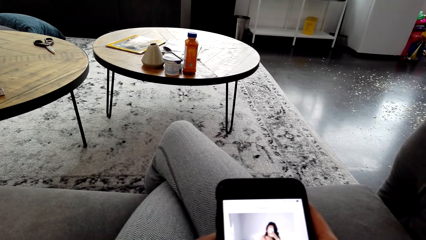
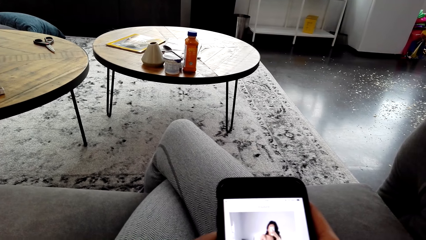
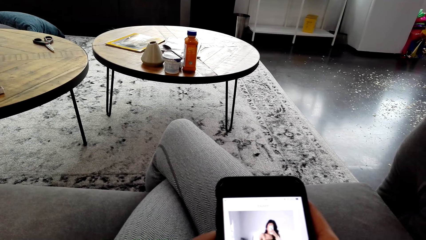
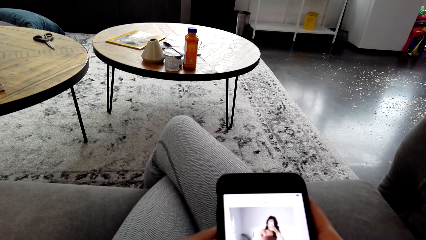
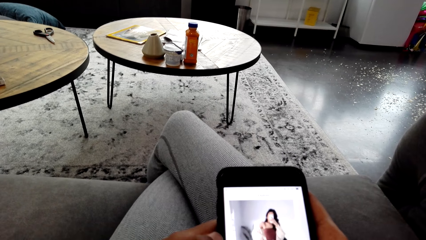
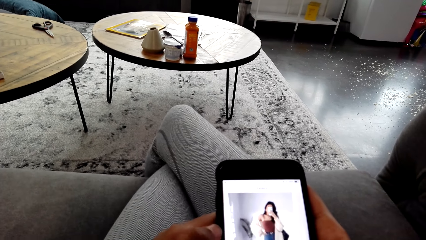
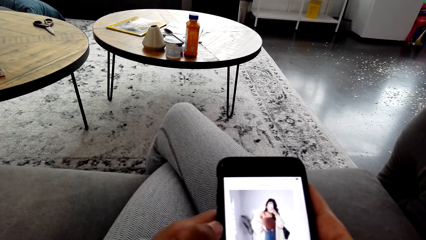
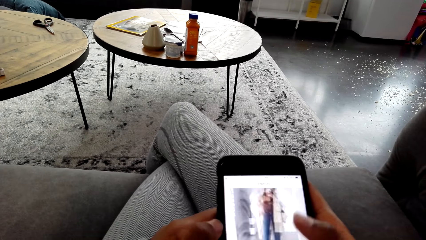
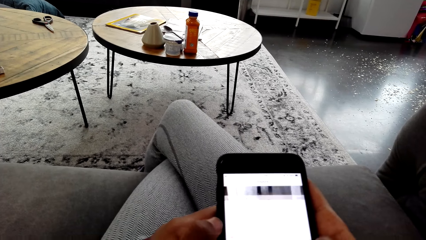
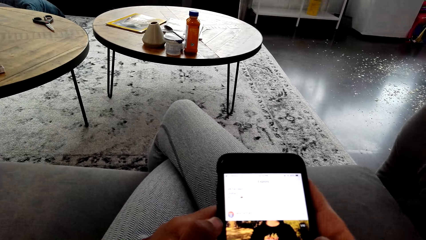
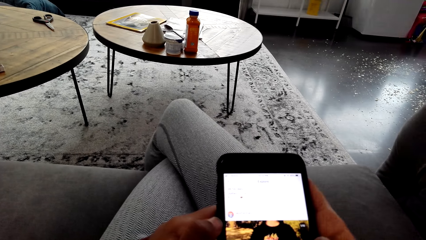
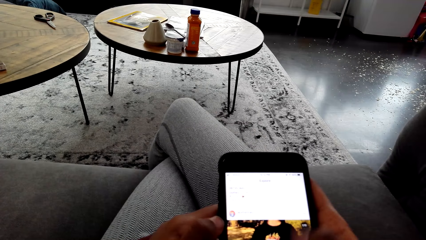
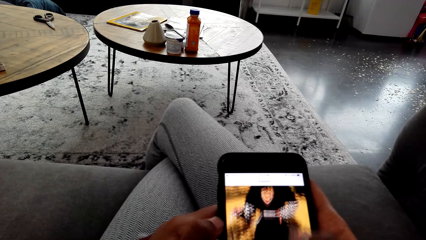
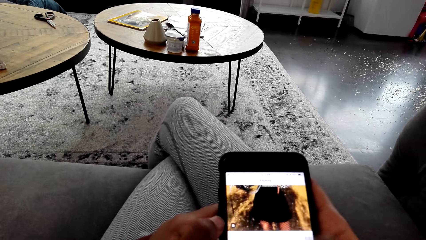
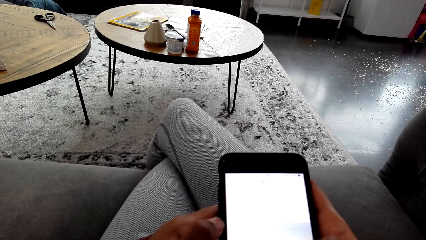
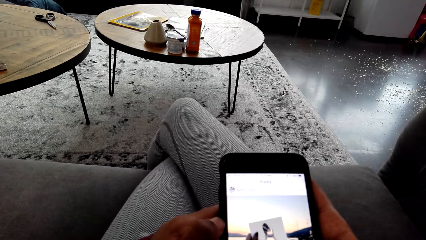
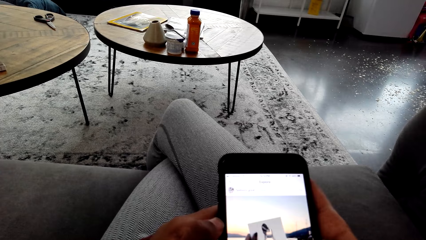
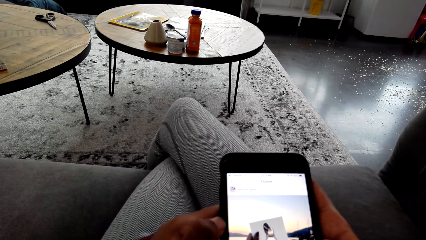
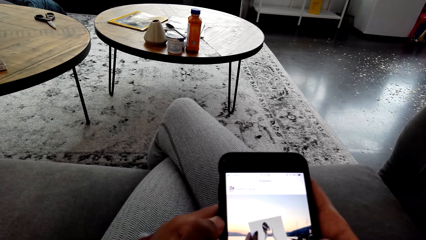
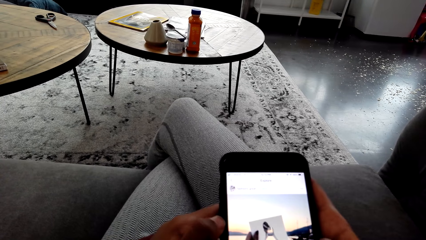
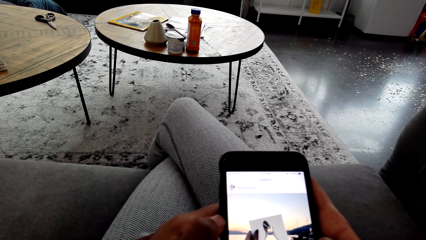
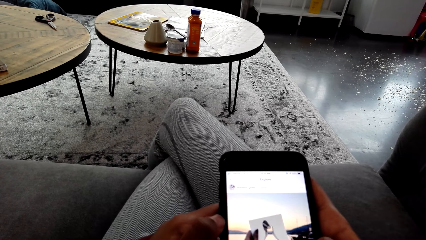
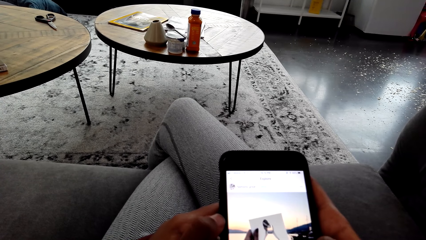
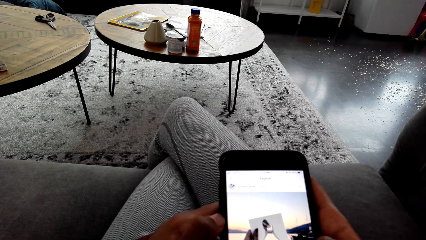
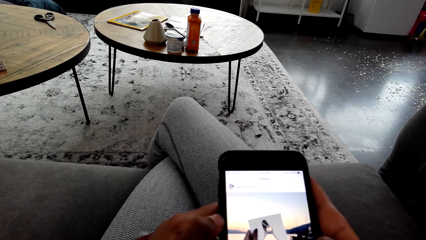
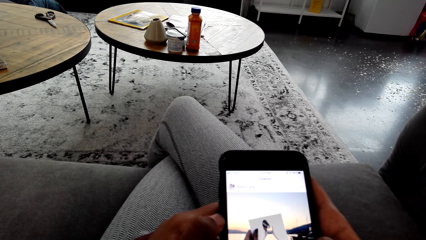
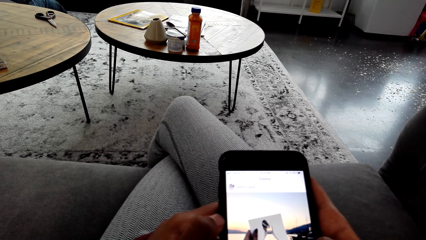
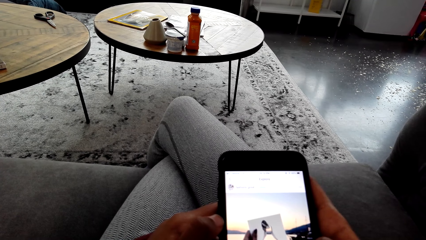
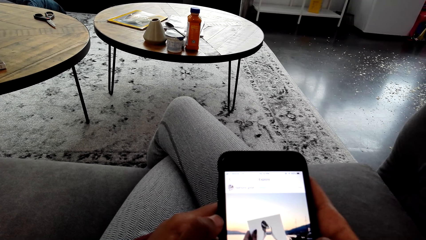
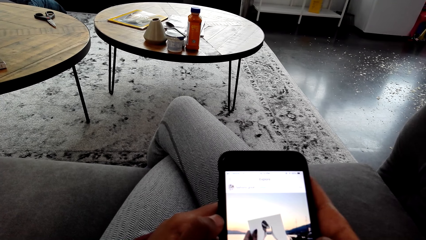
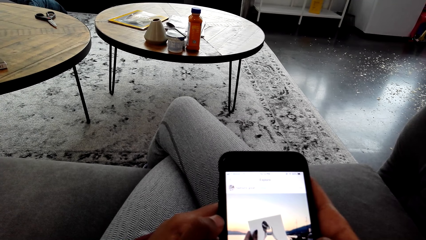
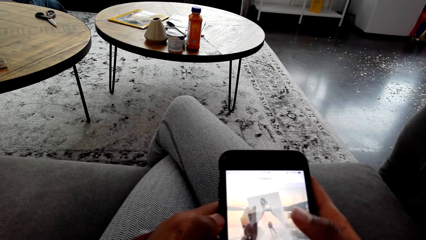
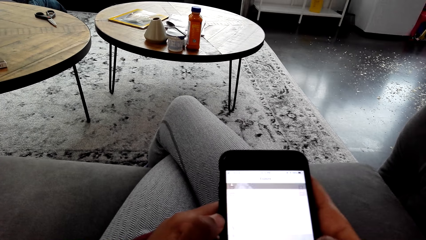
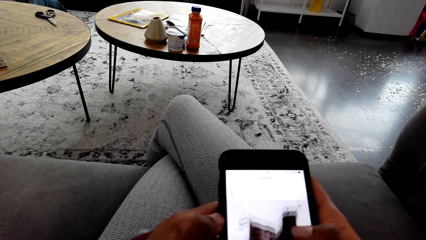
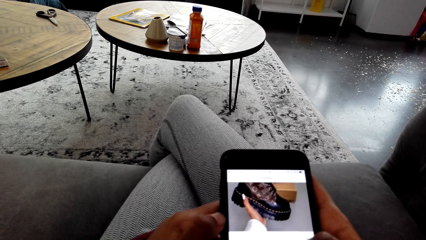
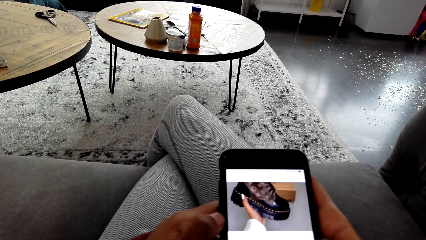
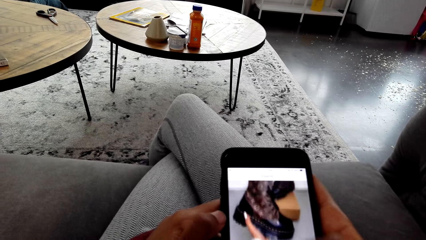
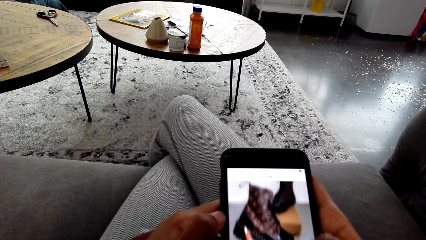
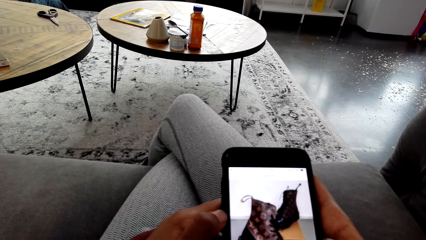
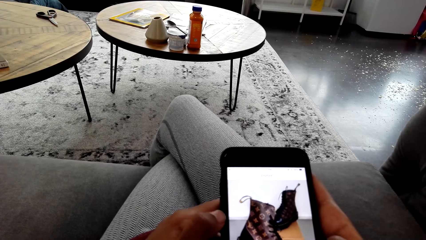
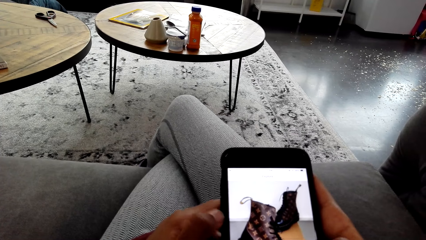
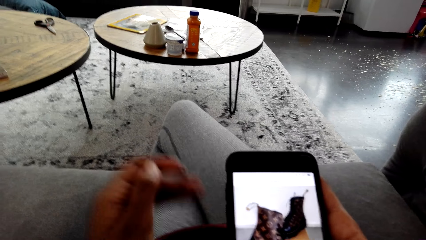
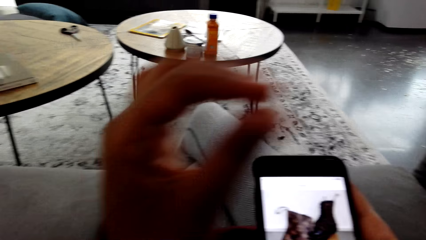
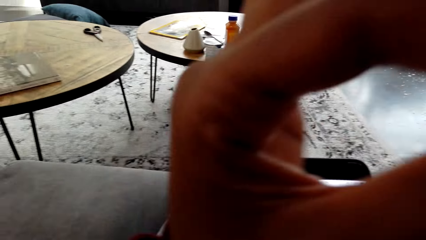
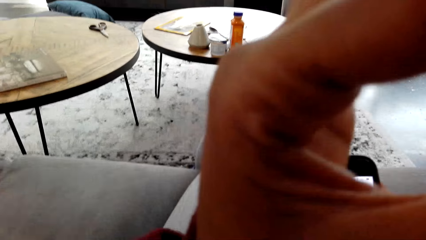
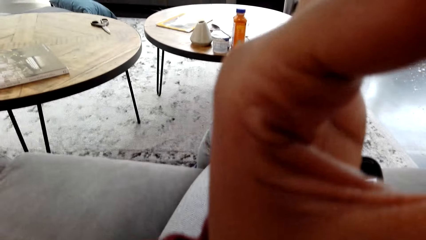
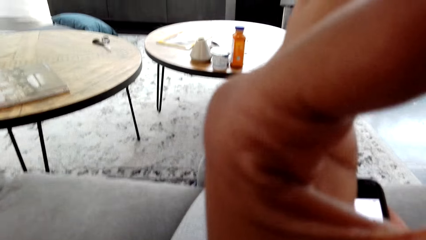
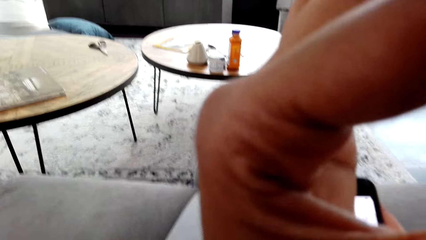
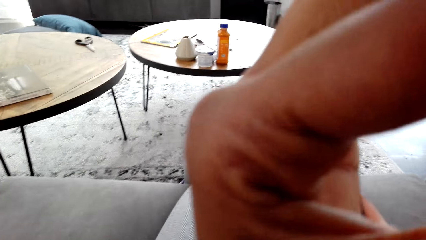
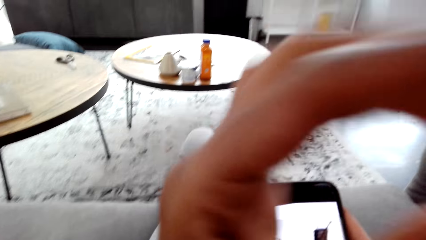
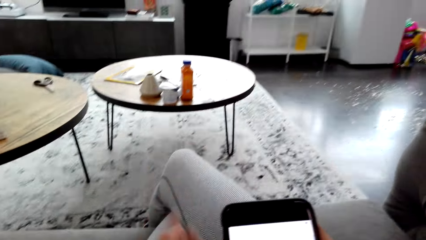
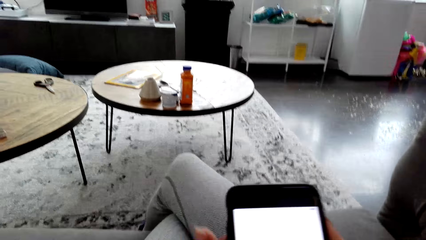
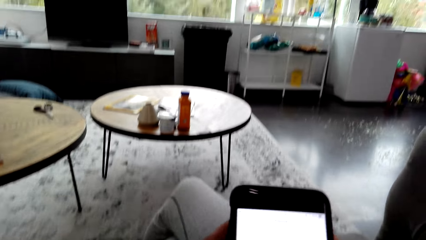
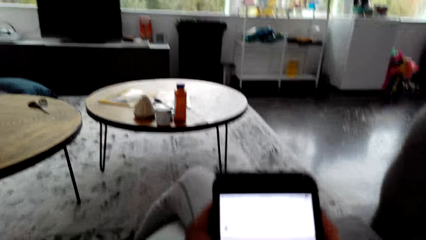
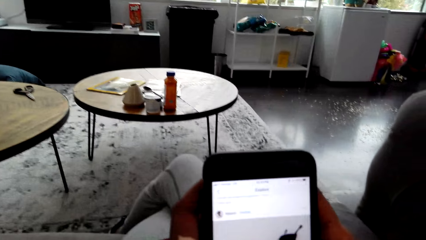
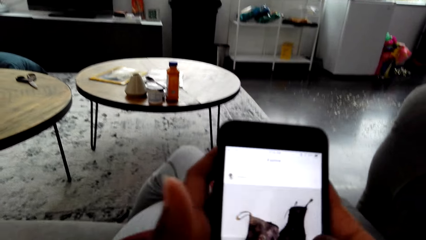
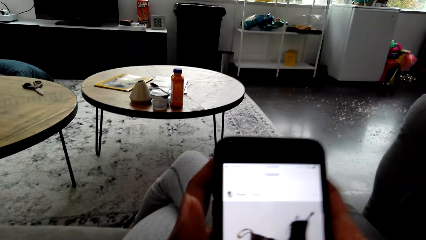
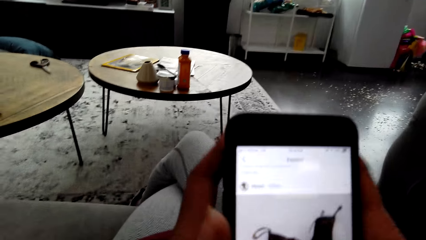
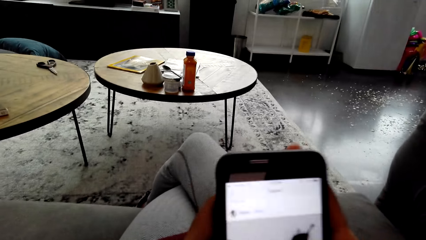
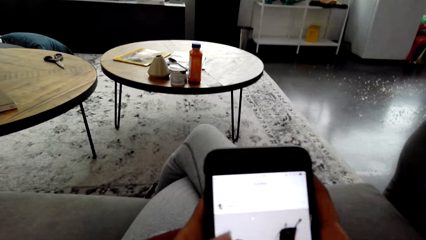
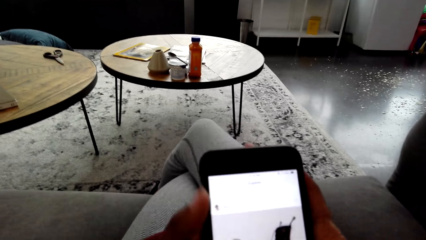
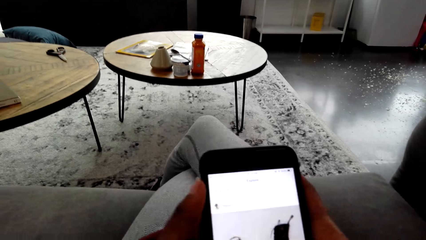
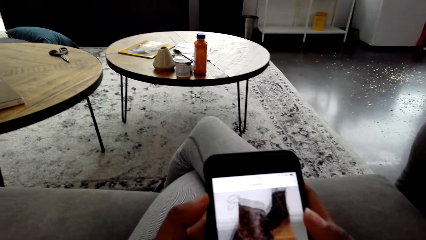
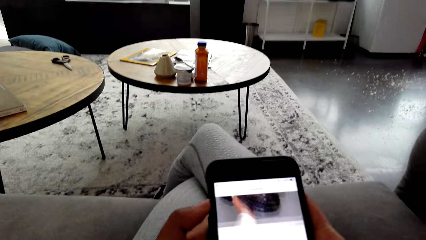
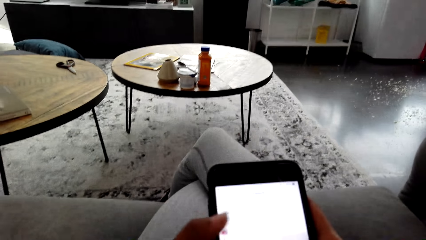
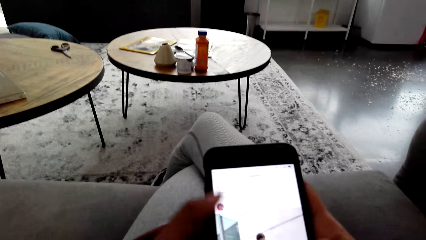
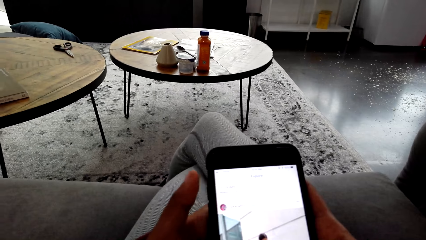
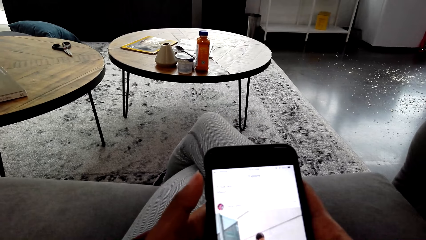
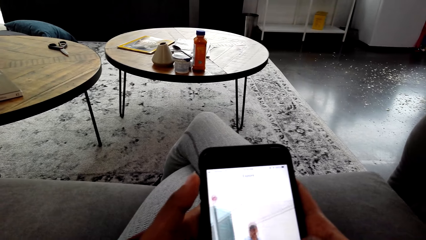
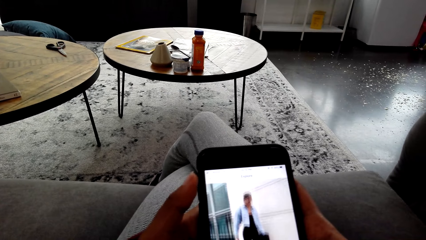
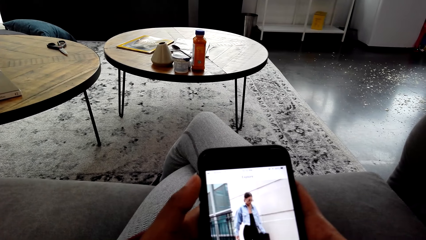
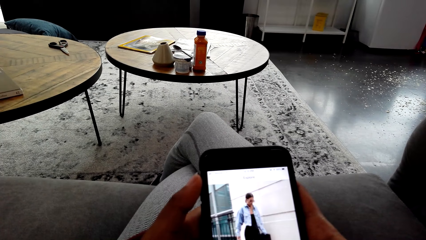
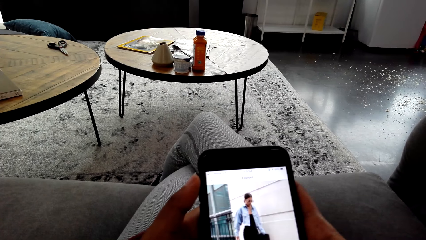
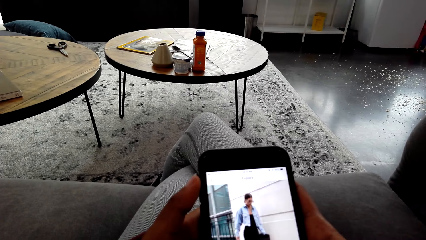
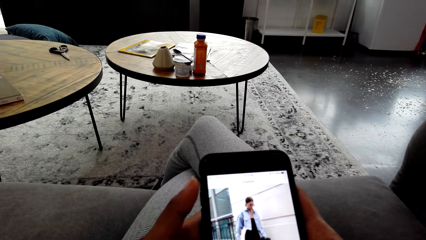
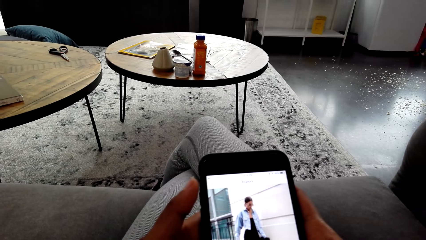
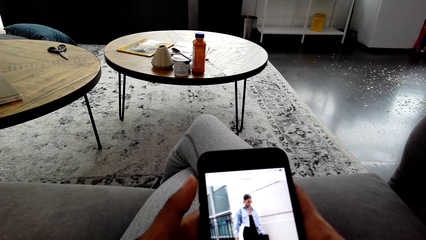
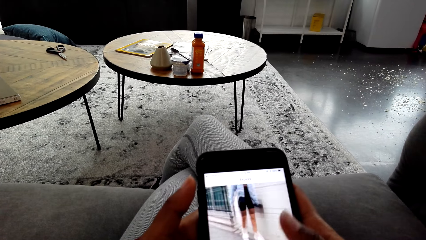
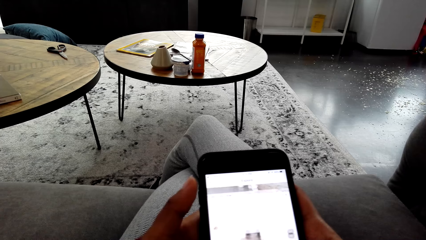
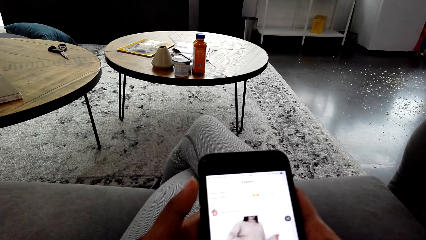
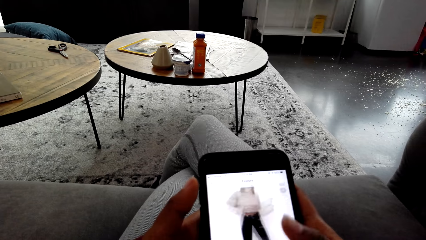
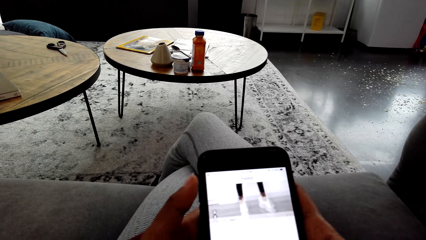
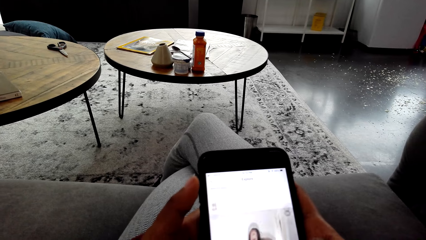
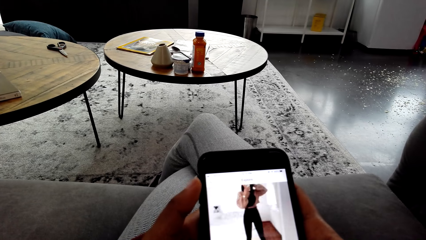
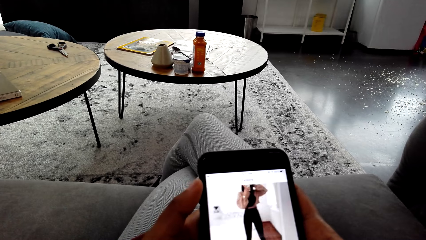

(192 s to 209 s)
The camera wearer scrolls their phone. They adjust the camera. They stare at the phone. They scroll the phone.
